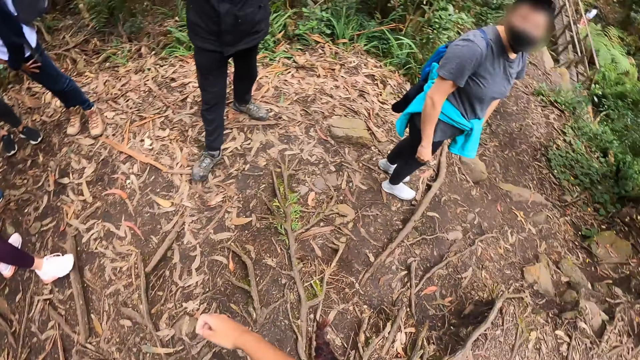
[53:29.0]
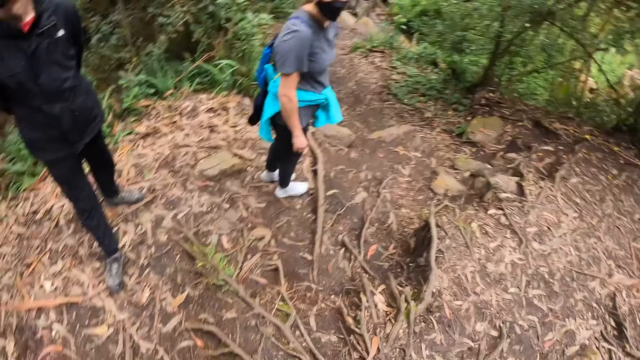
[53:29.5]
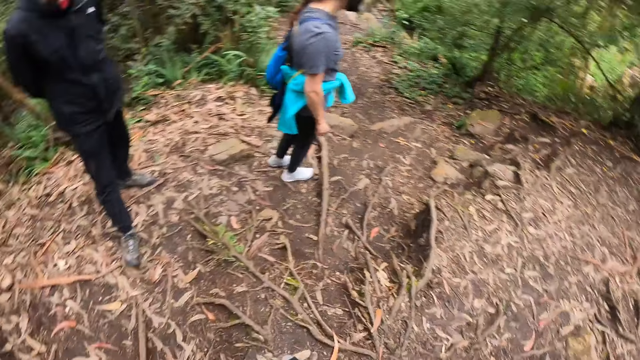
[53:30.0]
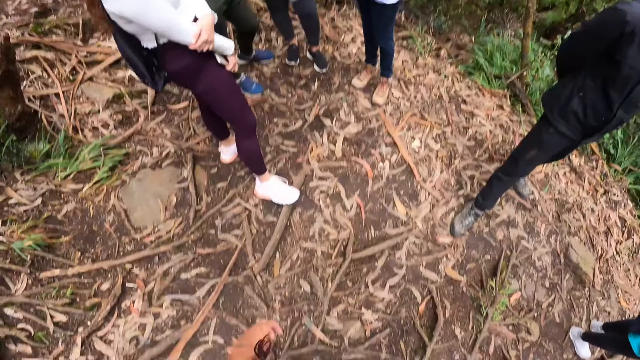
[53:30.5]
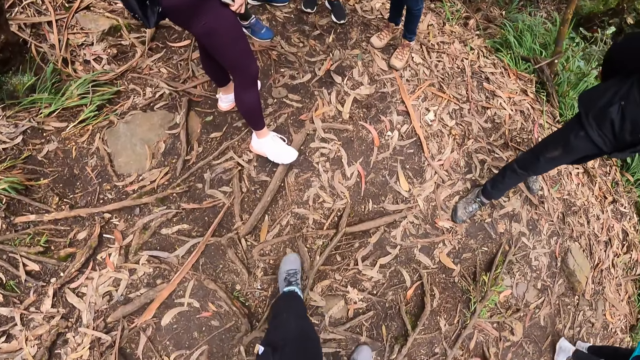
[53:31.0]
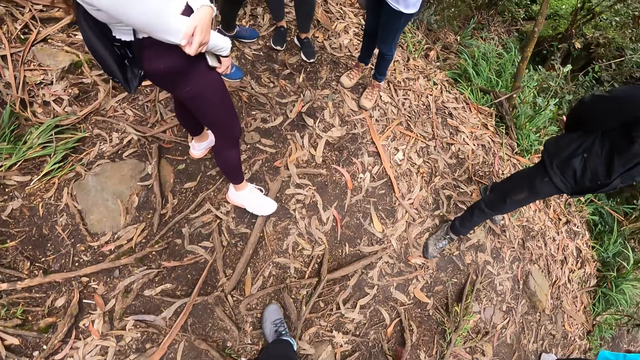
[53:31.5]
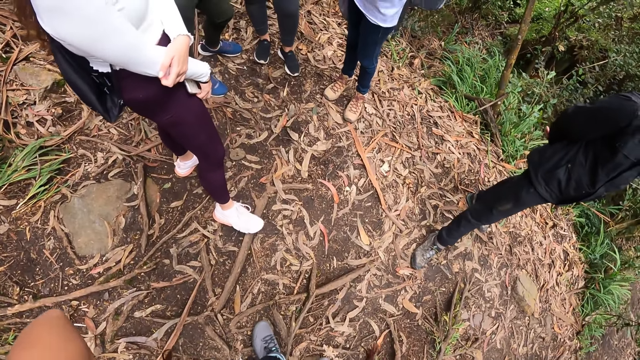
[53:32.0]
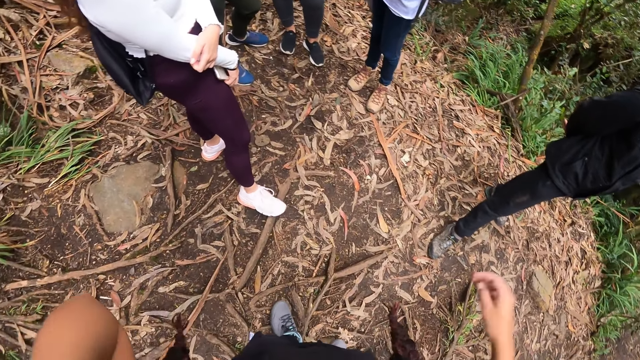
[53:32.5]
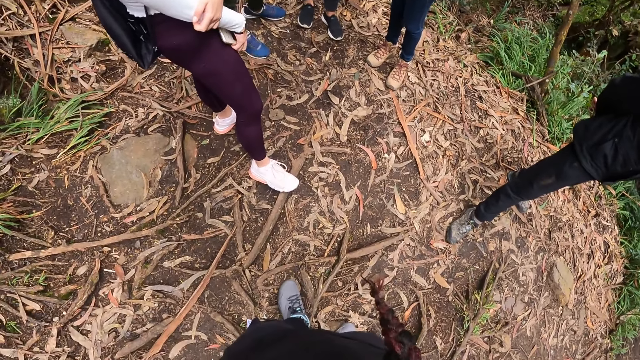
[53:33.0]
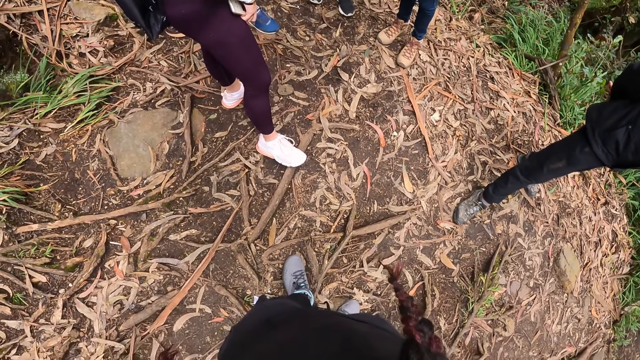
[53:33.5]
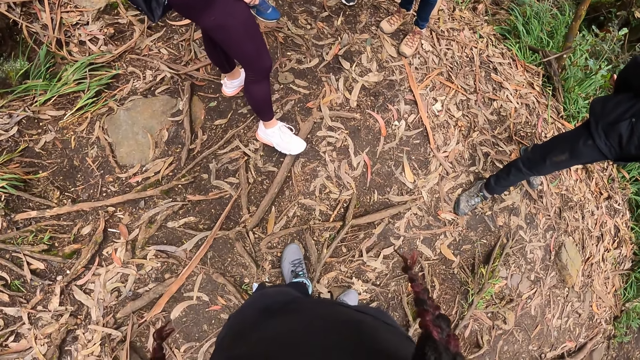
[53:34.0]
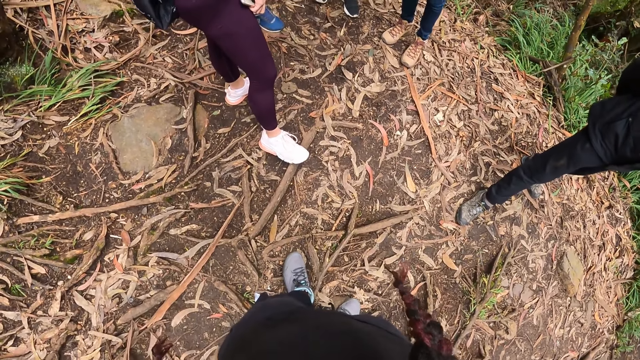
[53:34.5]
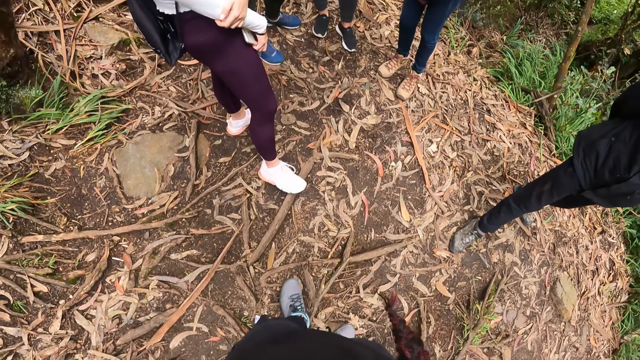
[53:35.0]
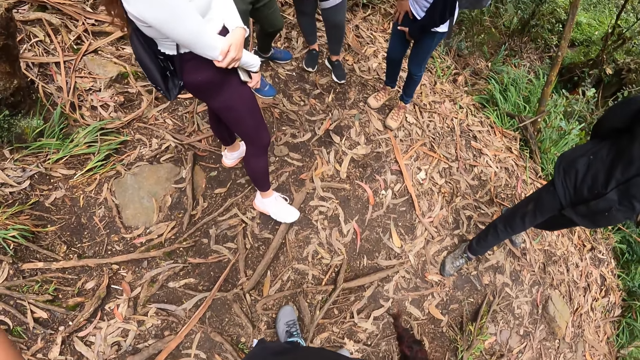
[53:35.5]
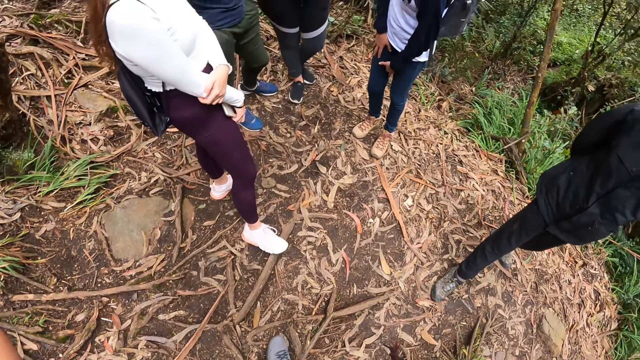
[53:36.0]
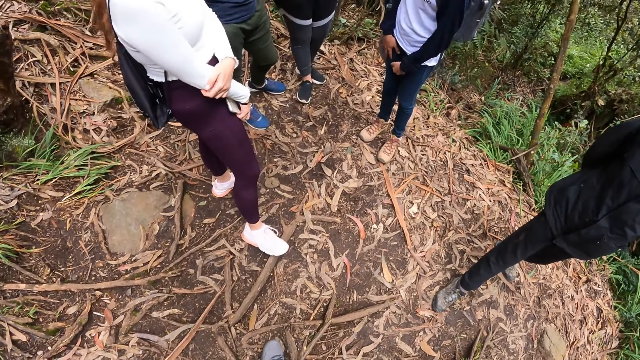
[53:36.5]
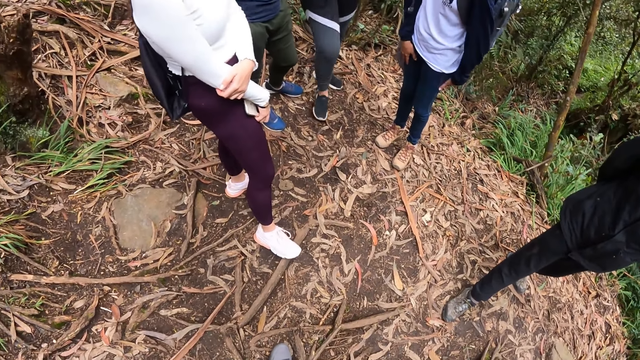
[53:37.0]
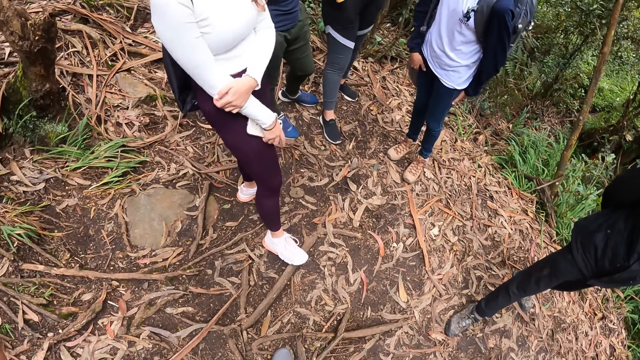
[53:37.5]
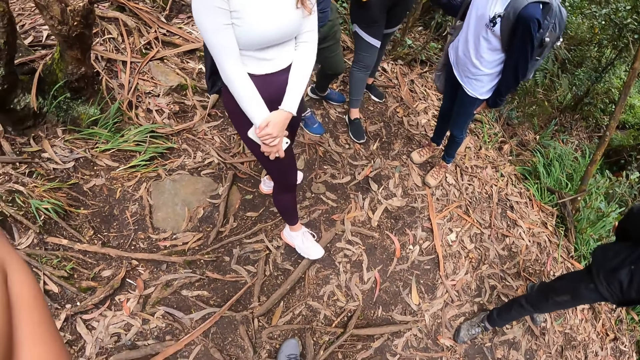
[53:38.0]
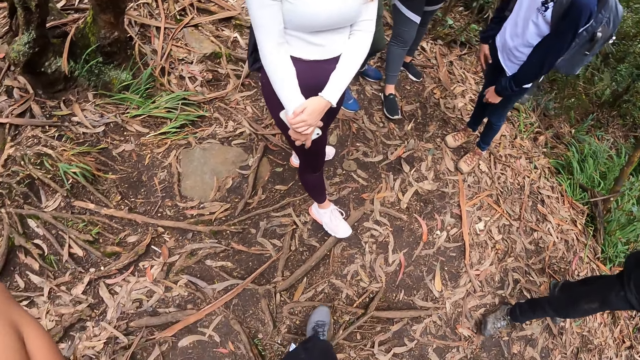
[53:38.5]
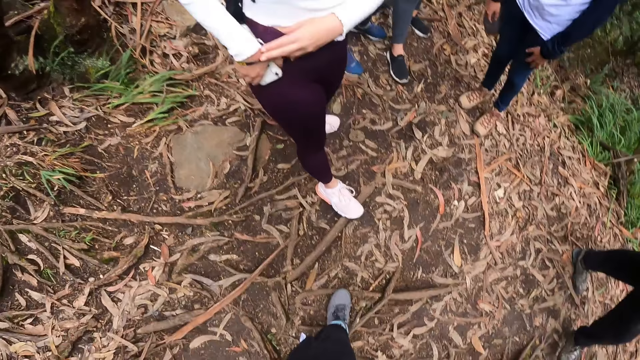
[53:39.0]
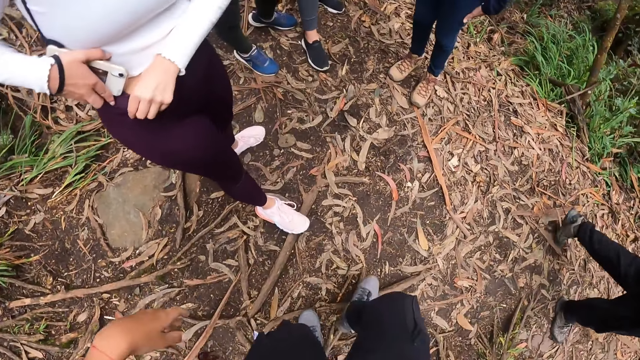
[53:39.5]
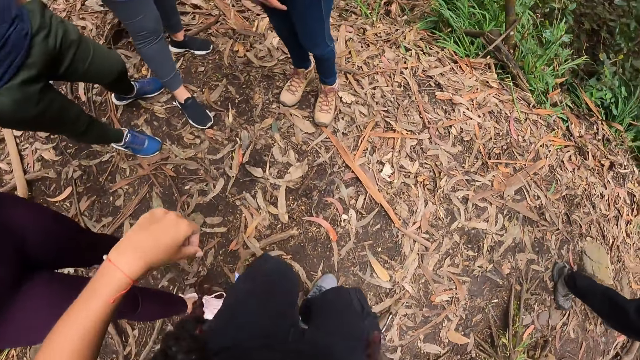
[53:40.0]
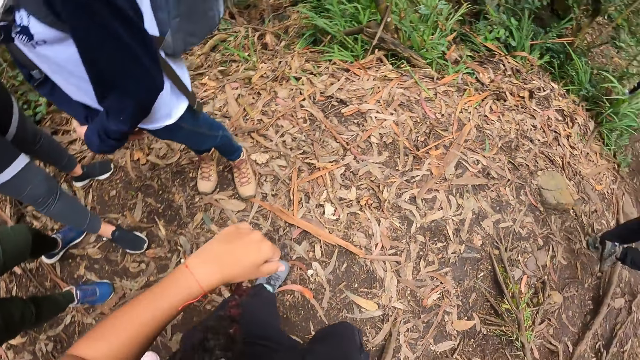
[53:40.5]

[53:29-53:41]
The camera wearer interacts with the woman. They turn around. They talk to several people.

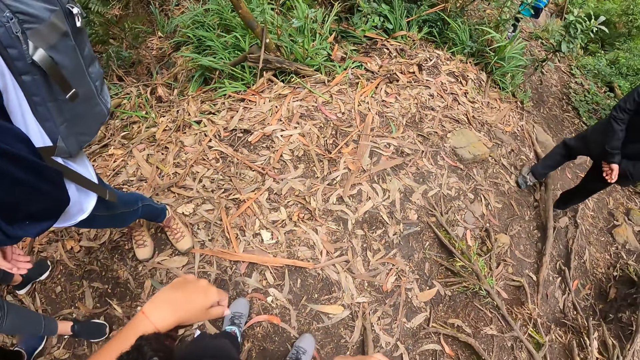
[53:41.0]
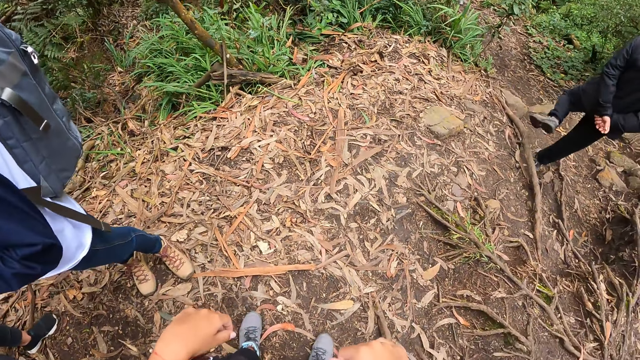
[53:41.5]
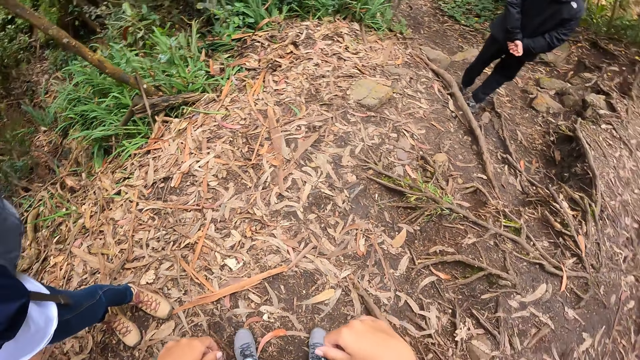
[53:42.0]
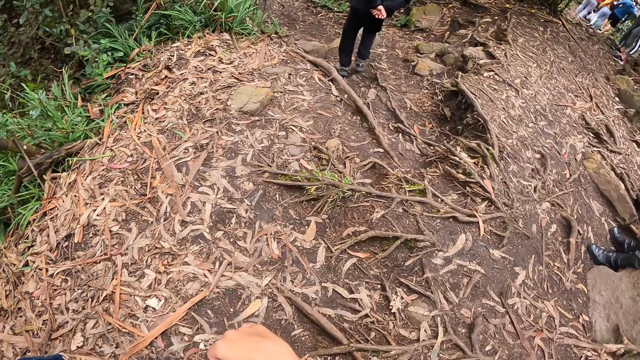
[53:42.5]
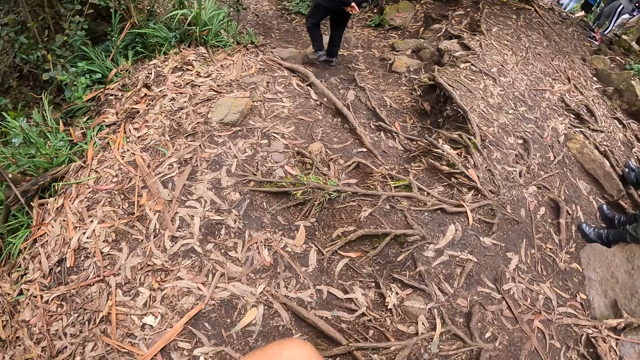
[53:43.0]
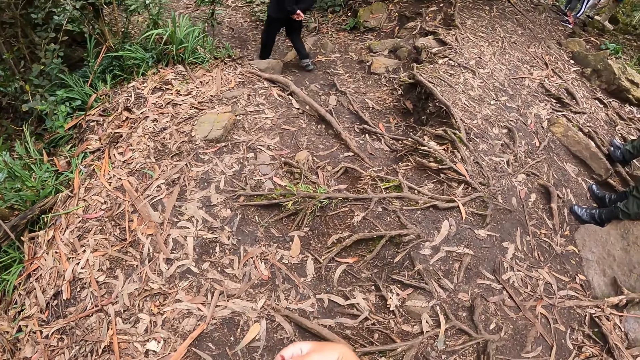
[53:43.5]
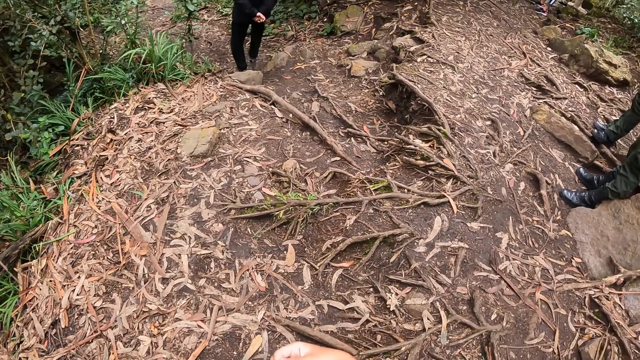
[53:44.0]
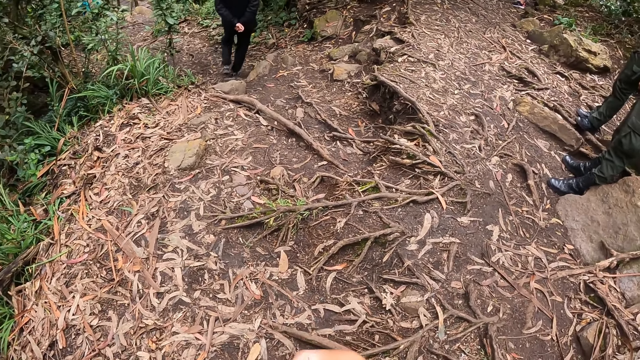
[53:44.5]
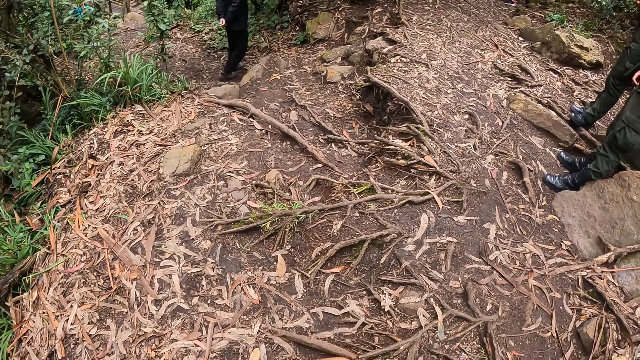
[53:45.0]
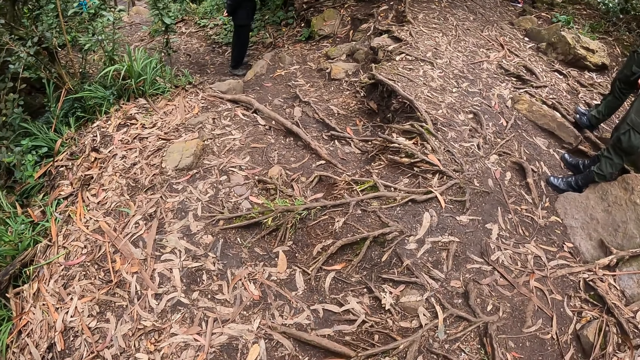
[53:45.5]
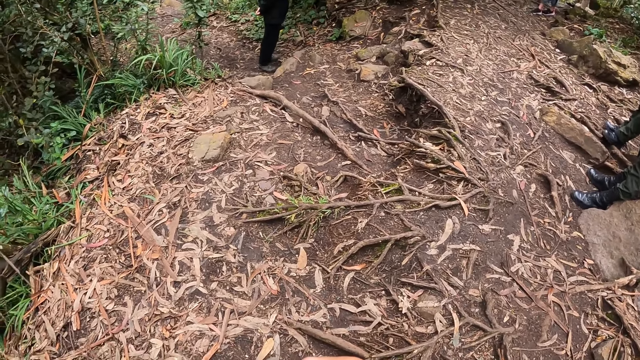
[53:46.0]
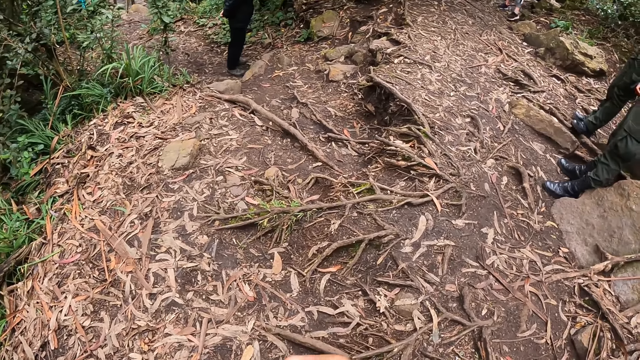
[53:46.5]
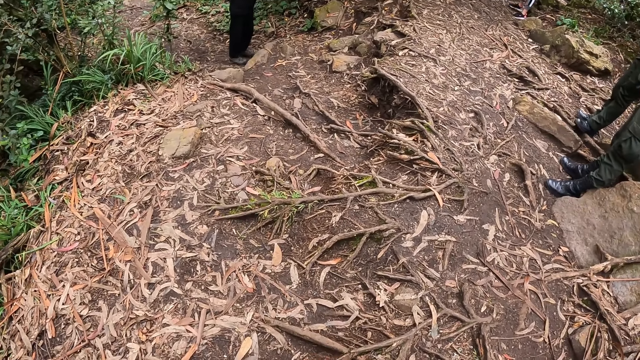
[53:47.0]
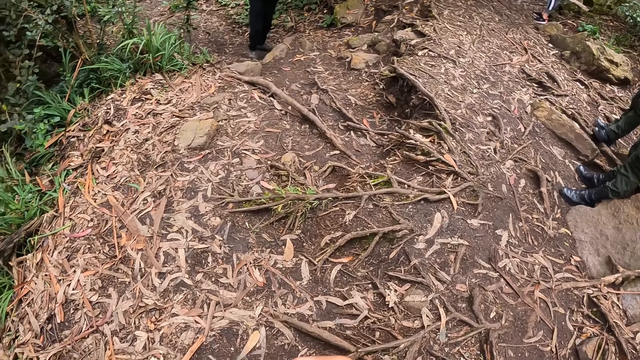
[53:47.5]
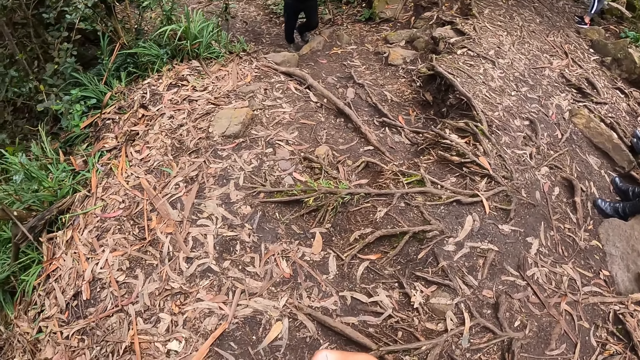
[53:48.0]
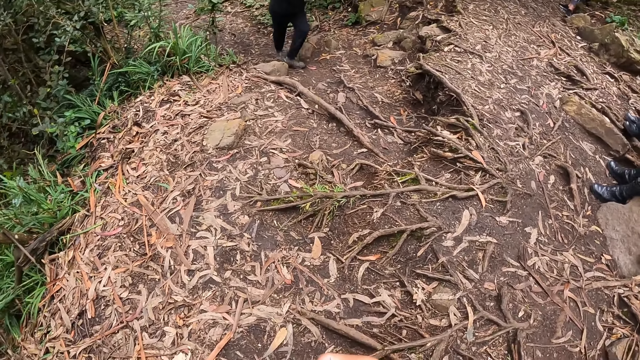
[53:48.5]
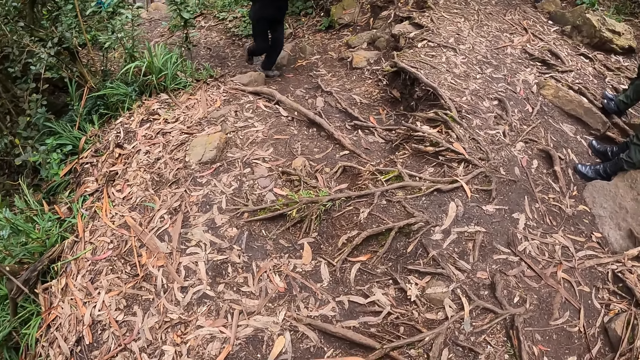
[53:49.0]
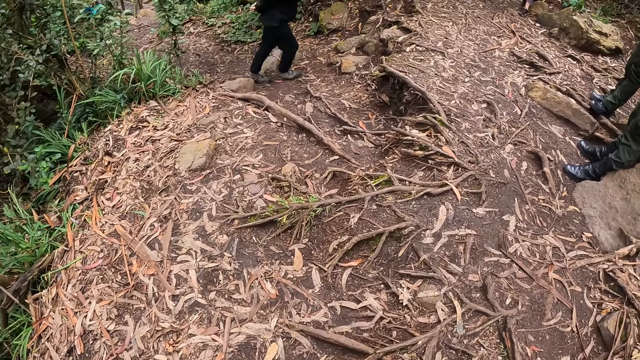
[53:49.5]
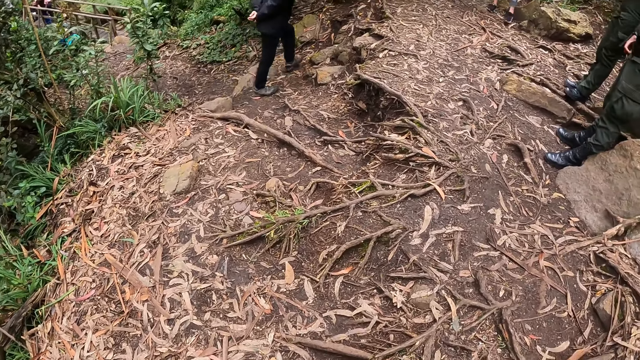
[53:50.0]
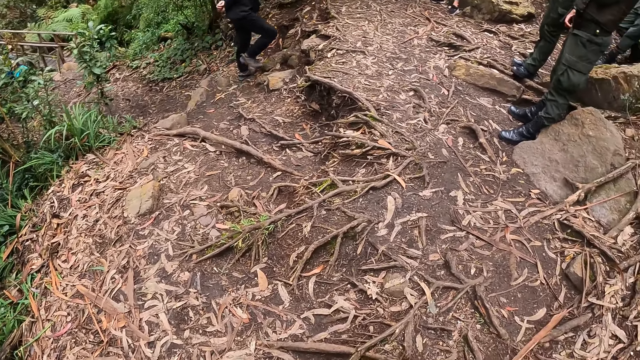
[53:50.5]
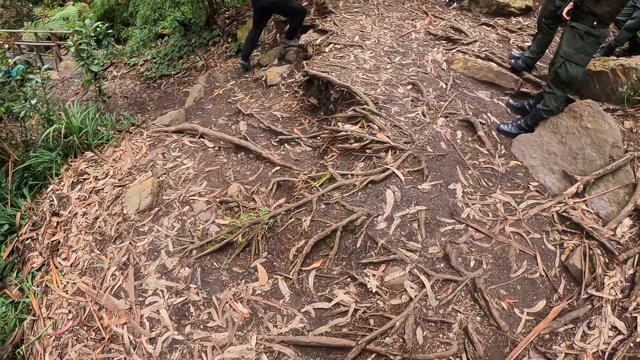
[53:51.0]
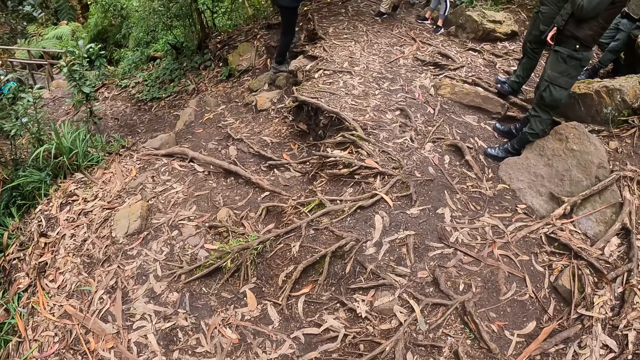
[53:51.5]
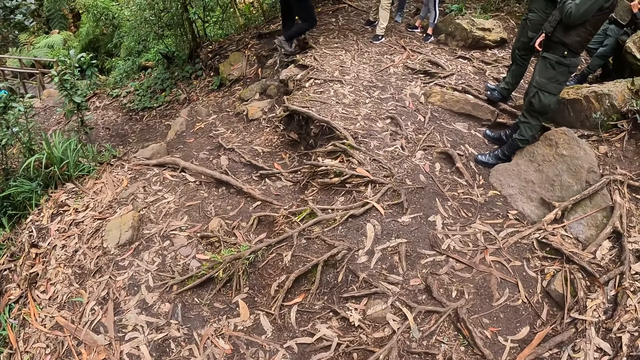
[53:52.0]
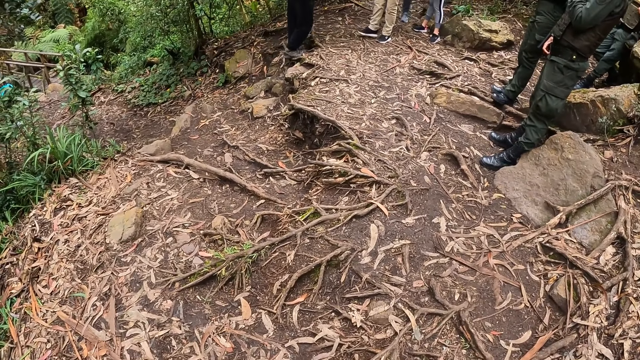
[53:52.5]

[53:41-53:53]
The camera wearer looks around.
